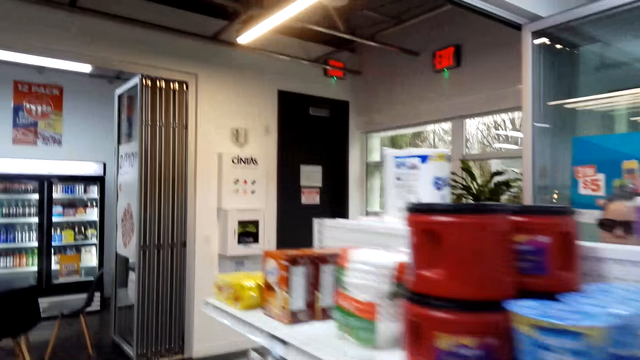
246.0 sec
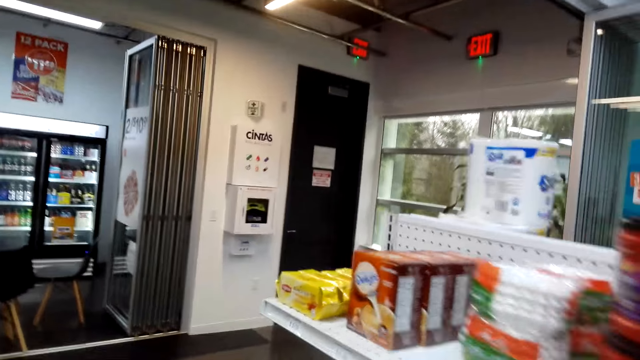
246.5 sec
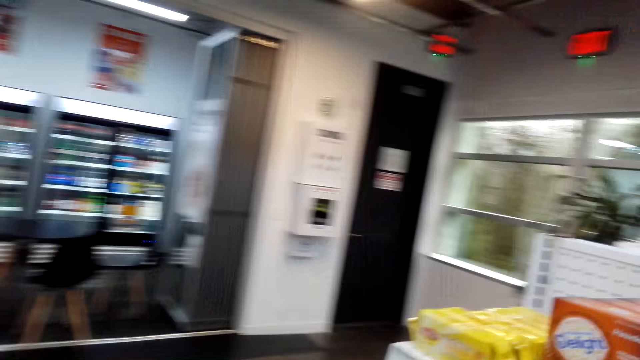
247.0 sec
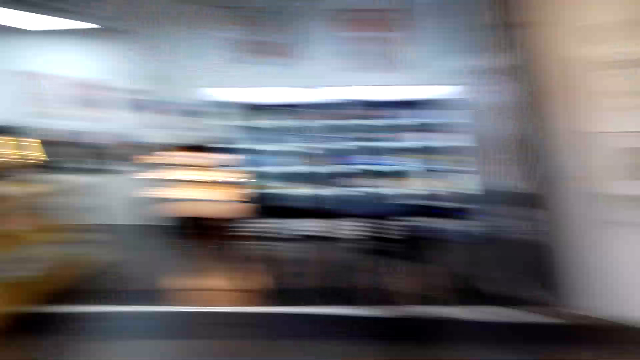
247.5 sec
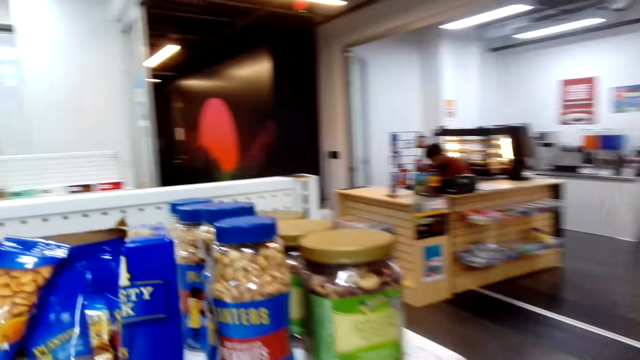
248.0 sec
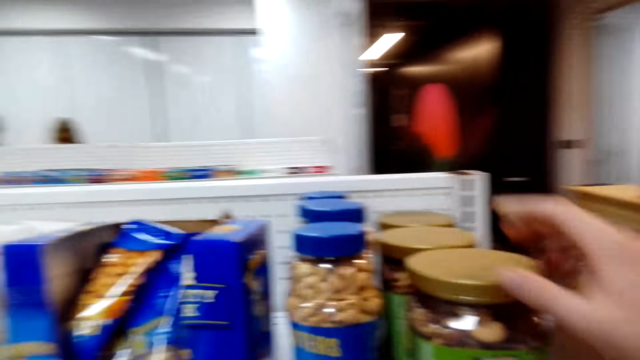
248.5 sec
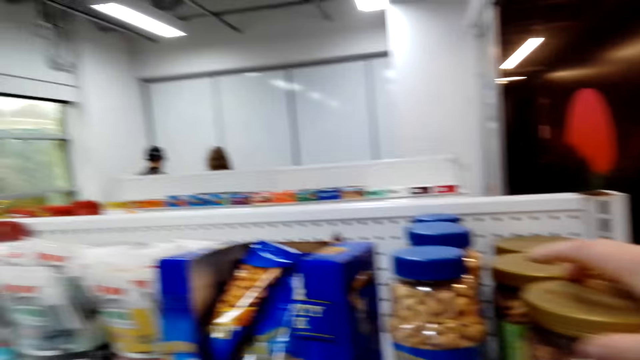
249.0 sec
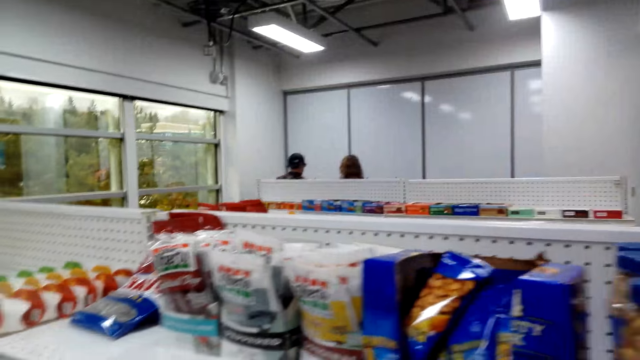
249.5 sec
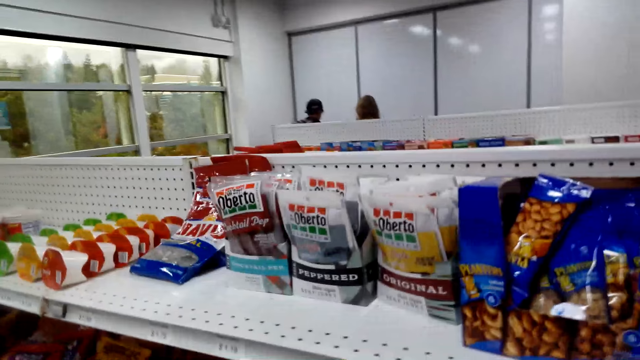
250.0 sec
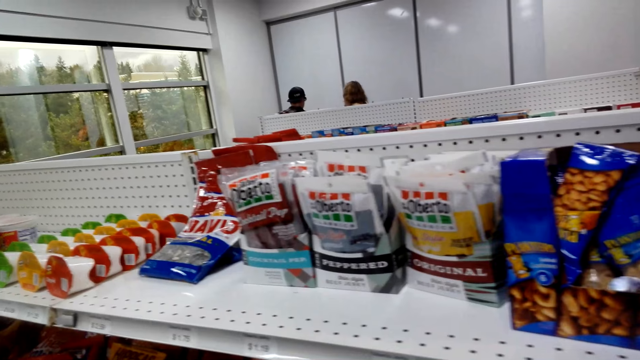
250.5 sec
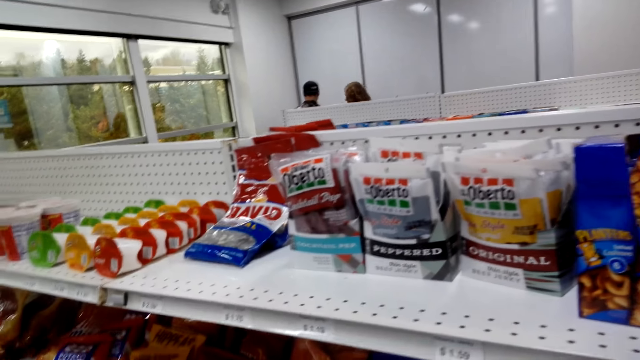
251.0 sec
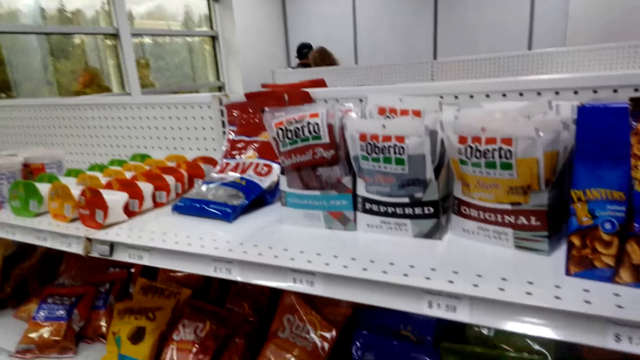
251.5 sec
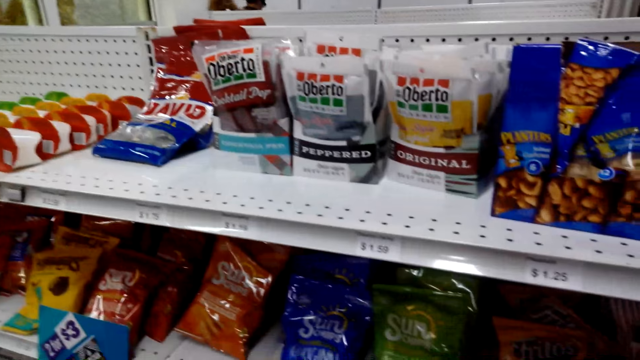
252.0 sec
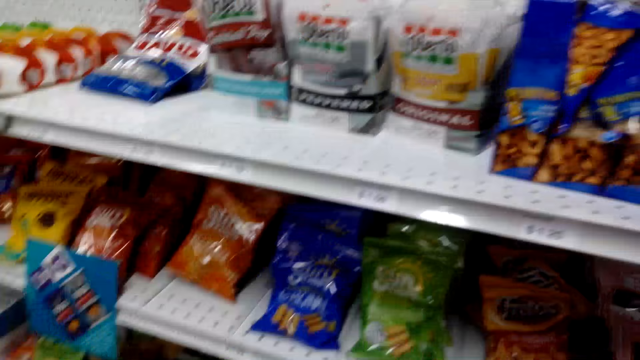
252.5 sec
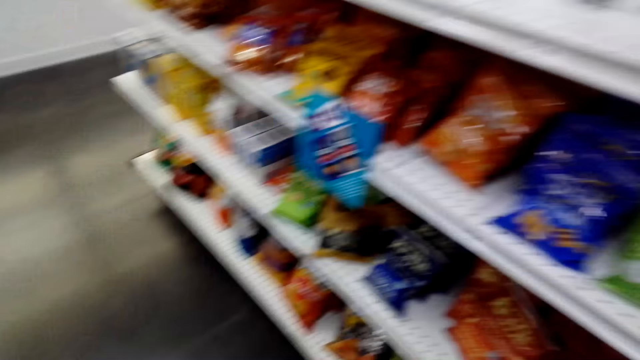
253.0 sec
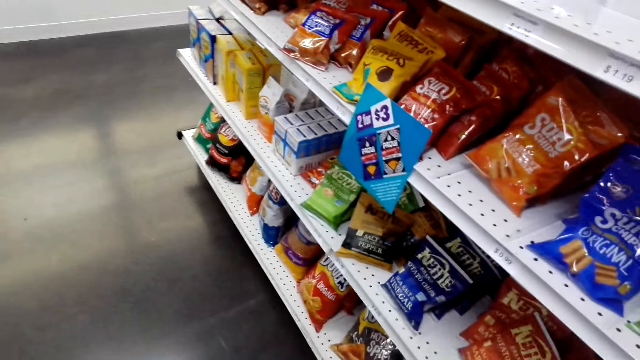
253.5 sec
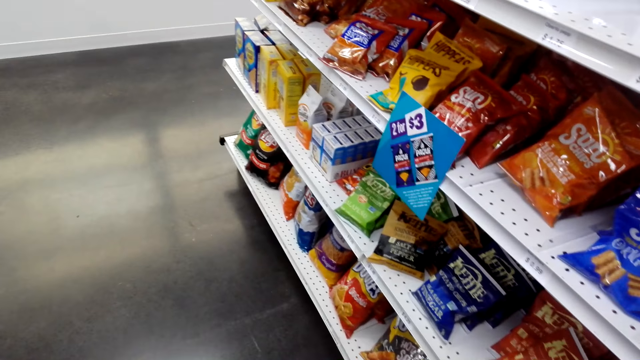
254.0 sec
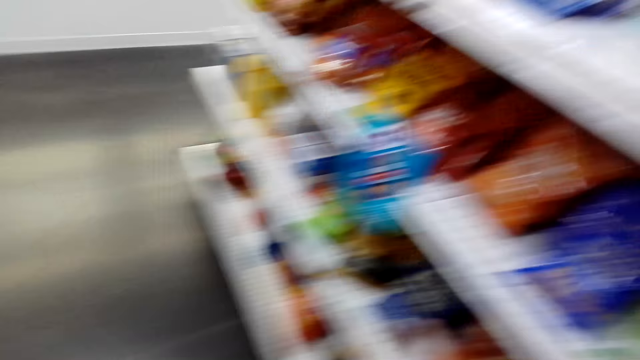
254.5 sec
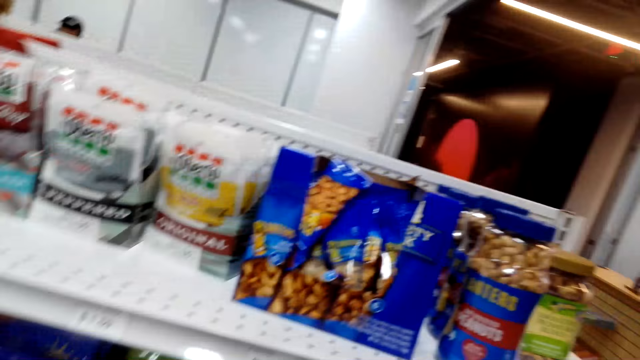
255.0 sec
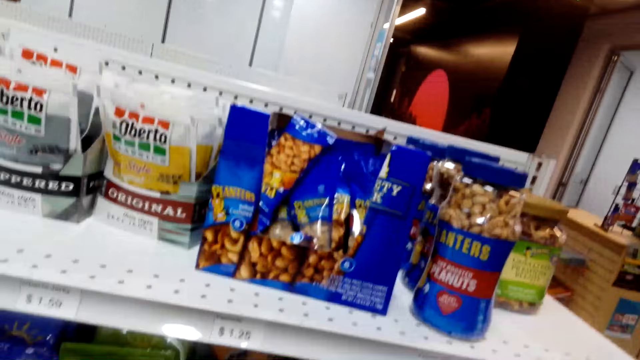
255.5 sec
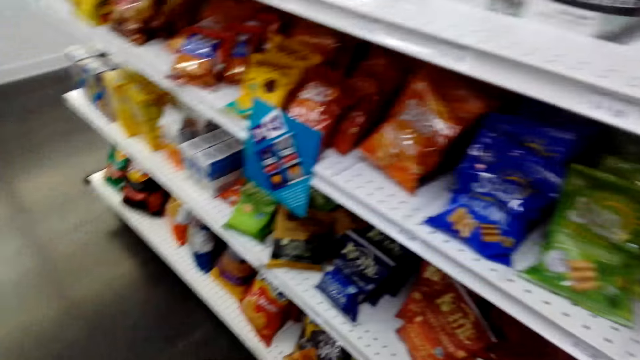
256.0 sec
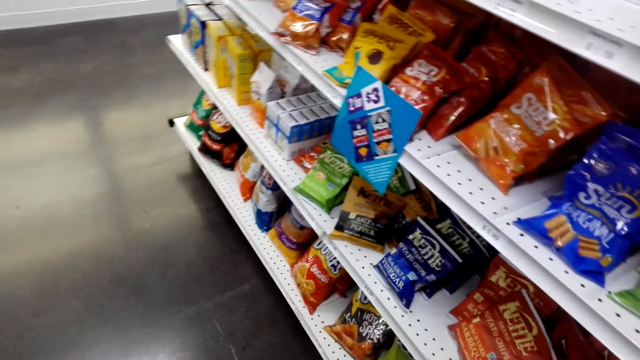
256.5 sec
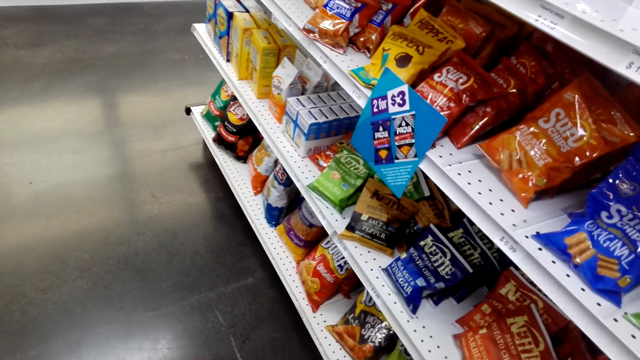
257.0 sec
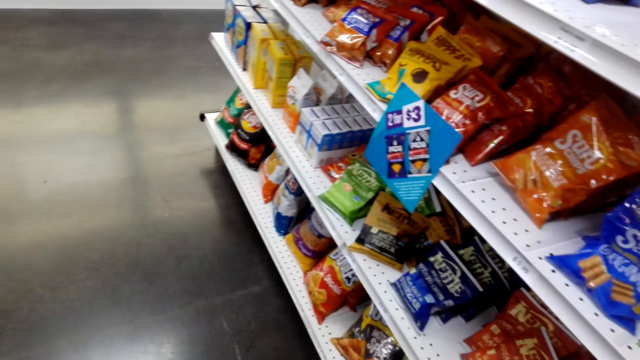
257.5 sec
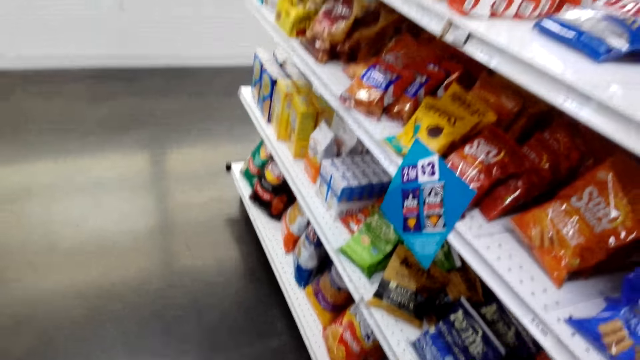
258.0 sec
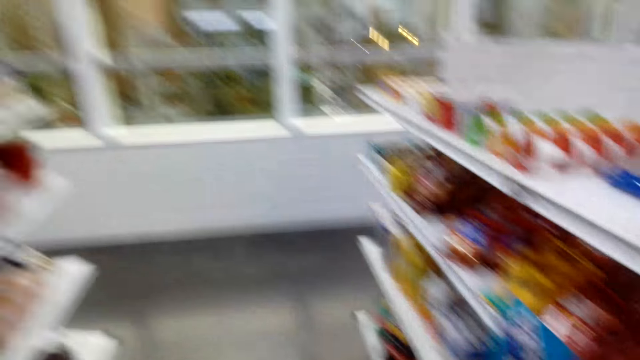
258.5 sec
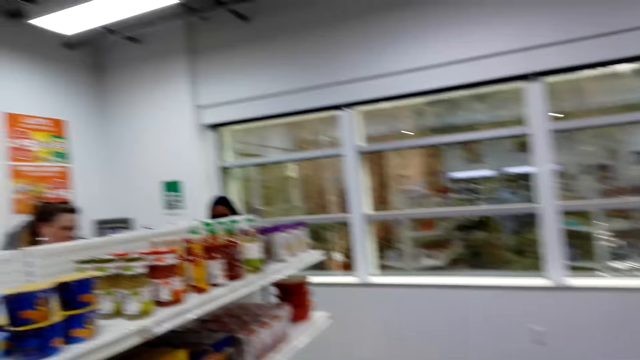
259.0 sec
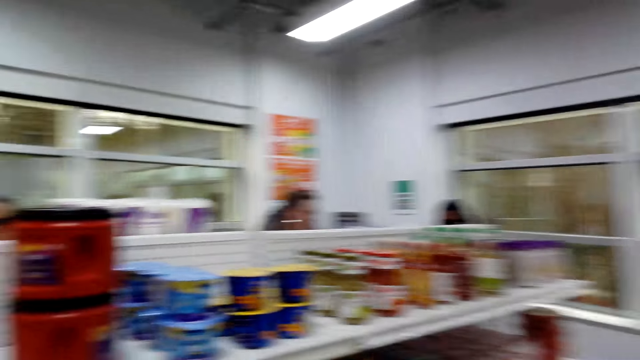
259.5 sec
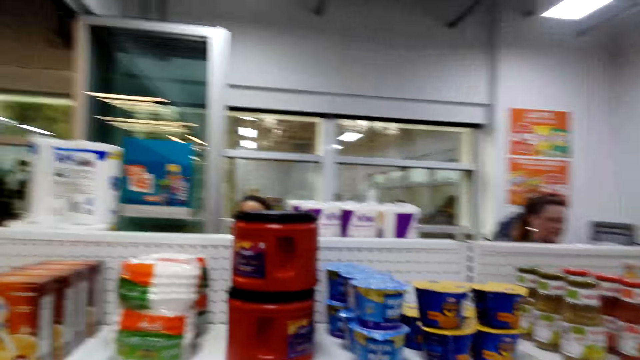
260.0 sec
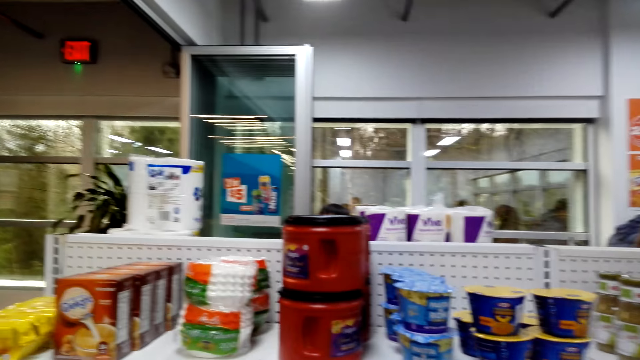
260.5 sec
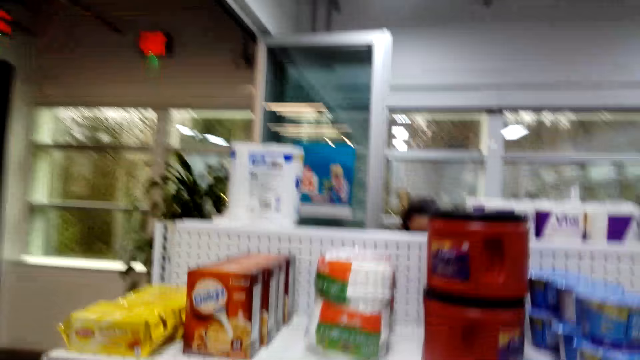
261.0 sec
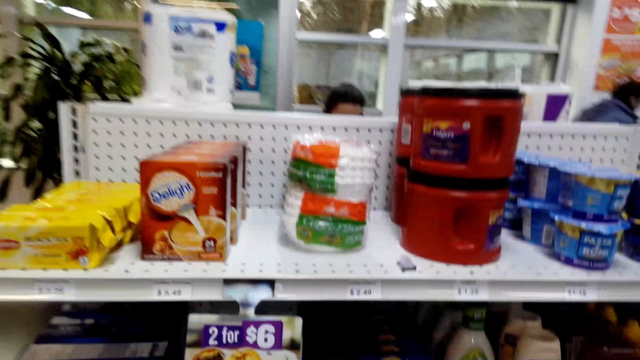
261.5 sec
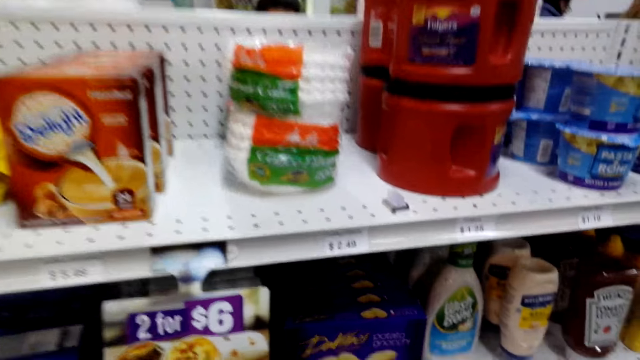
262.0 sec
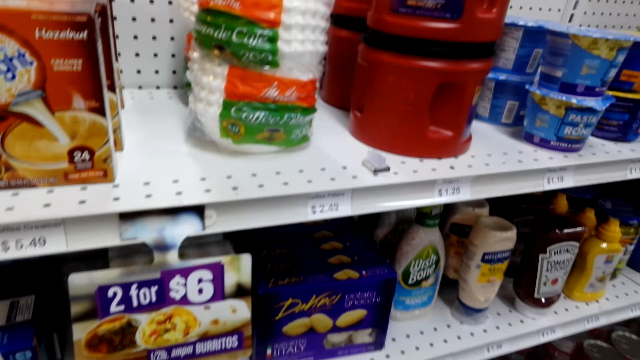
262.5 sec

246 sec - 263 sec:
The camera wearer touches the cereals. They pick a can of groundnuts. They look at the shelf. They look at the floor. They look at the shelf.

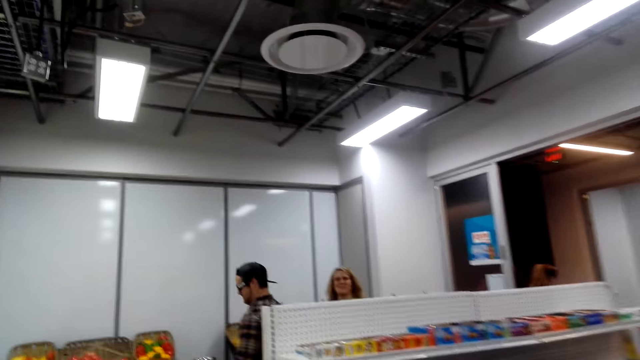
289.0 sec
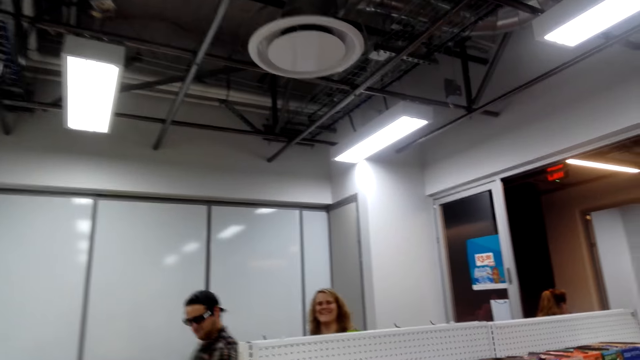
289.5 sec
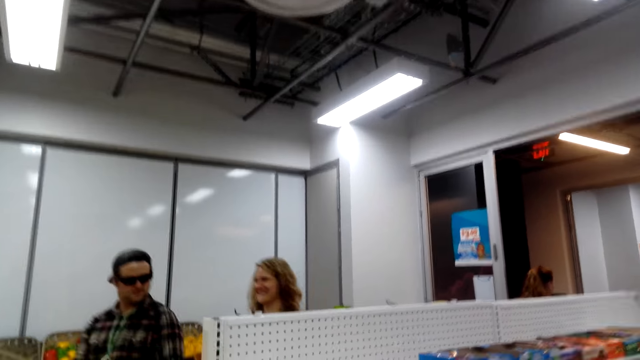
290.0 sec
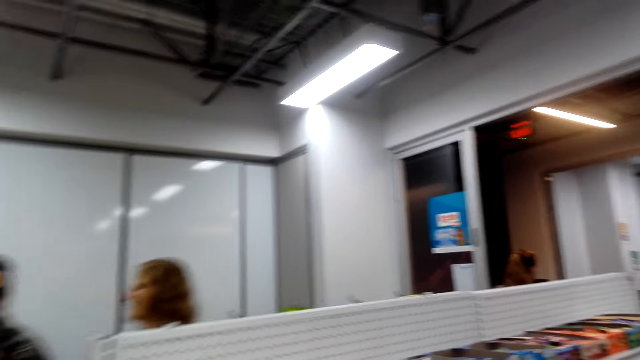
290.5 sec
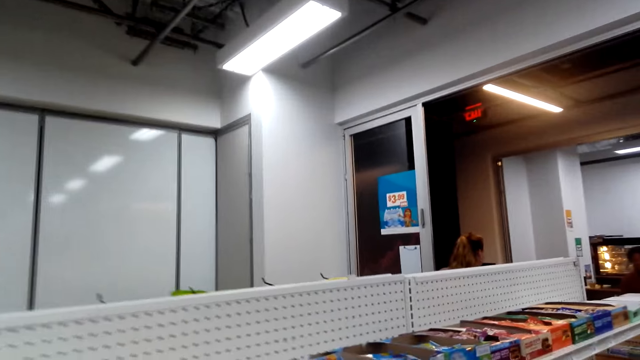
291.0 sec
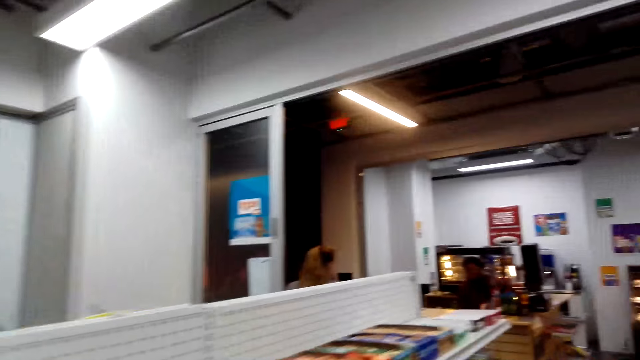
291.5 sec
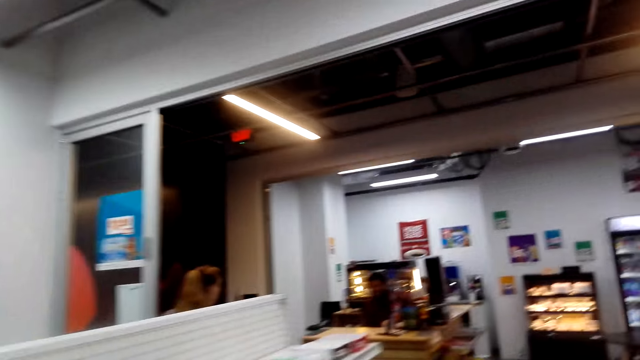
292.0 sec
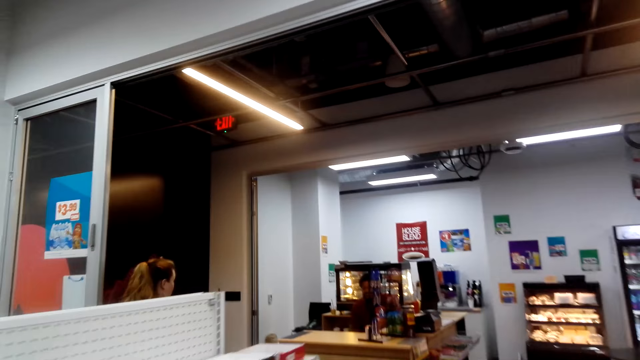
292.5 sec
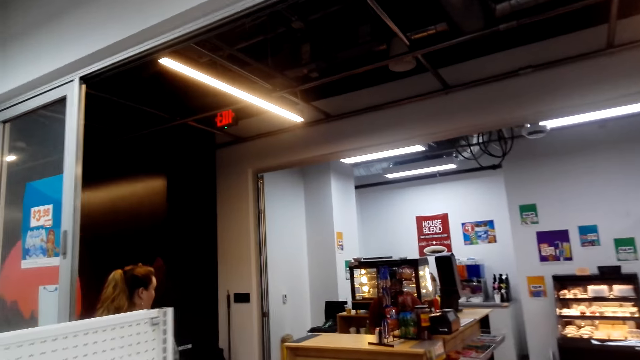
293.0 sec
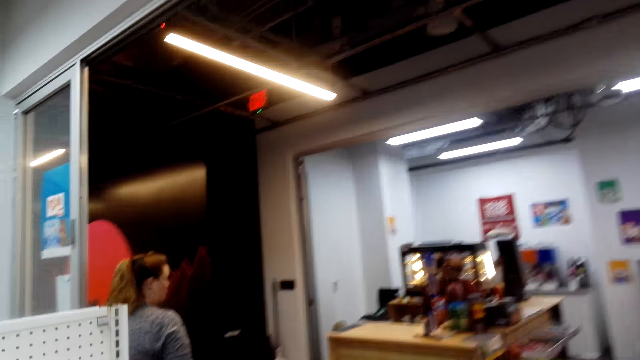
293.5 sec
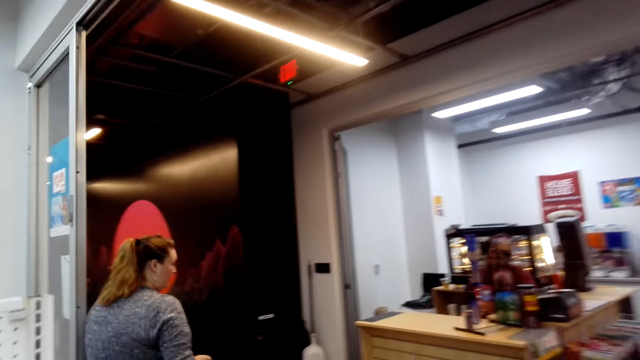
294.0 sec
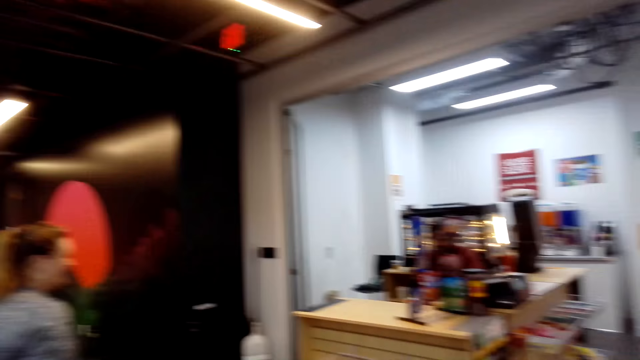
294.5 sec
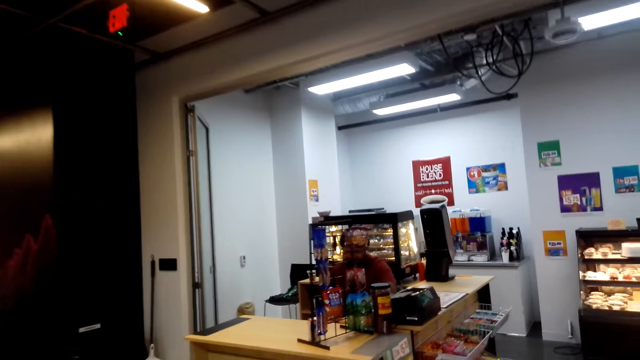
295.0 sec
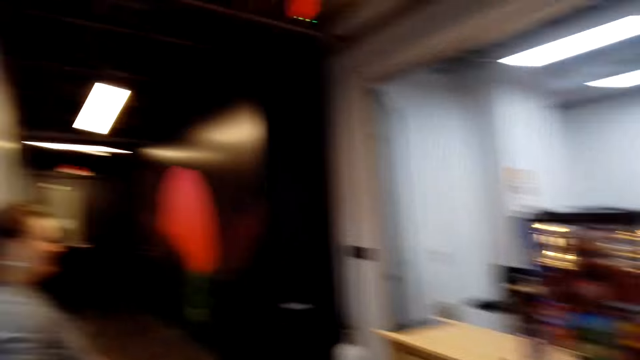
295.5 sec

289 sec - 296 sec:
The camera wearer walks towards the counter. A person talks to another person.
